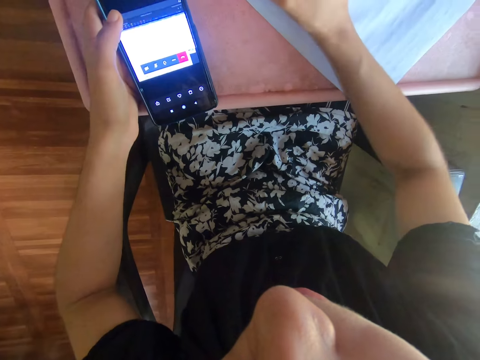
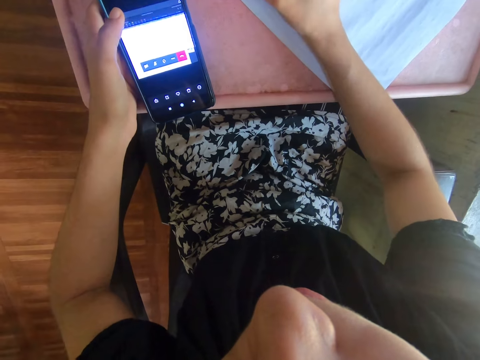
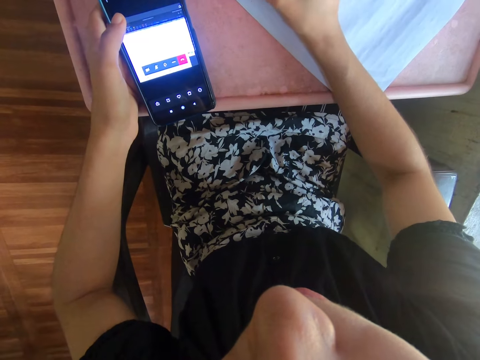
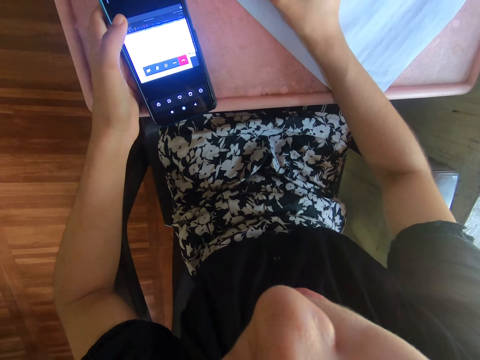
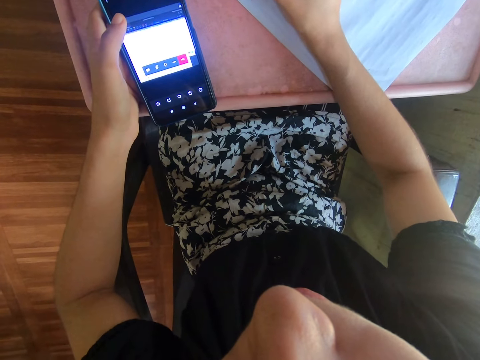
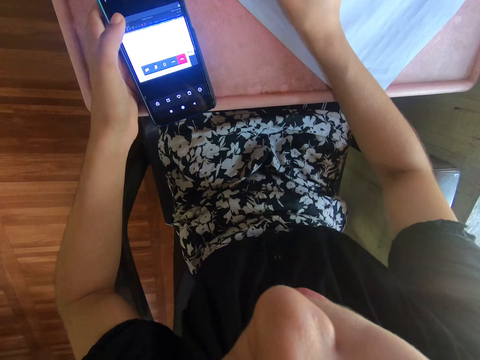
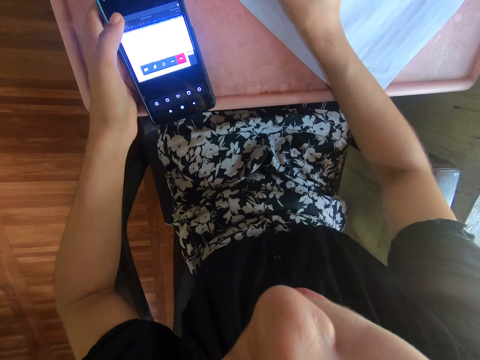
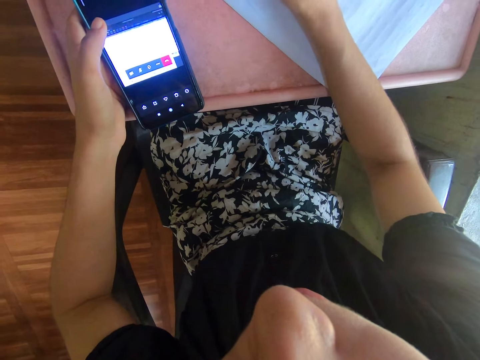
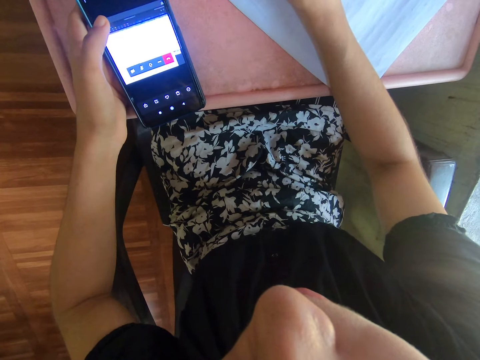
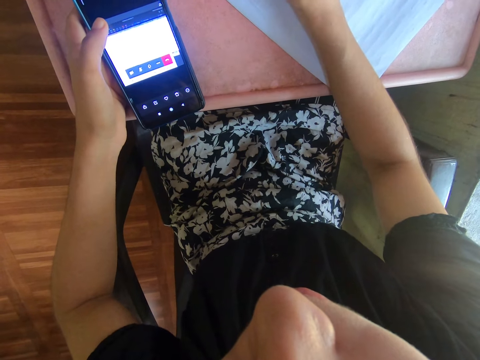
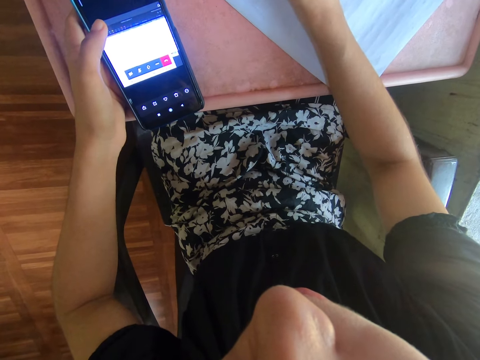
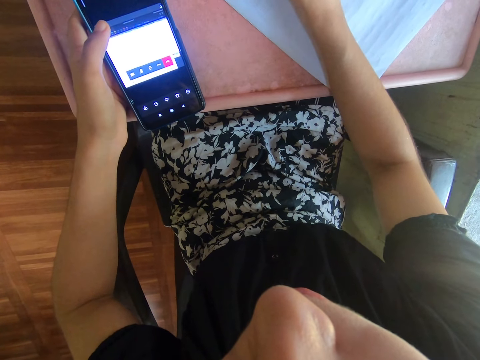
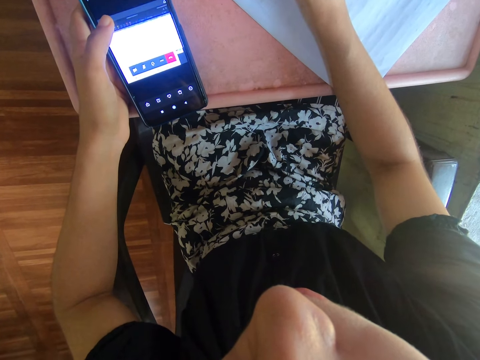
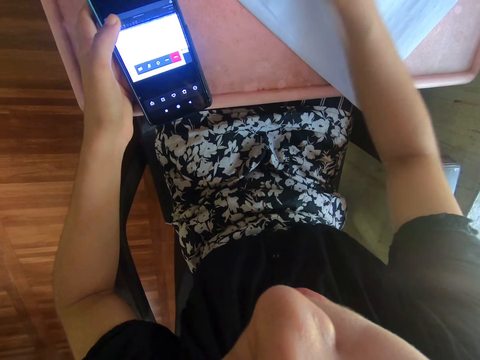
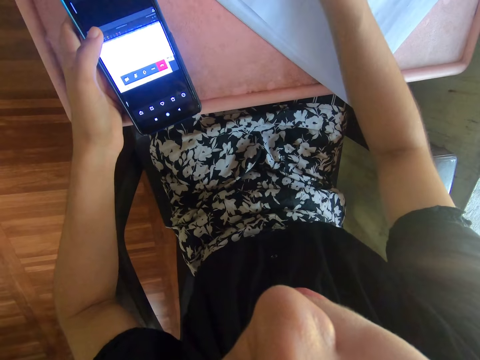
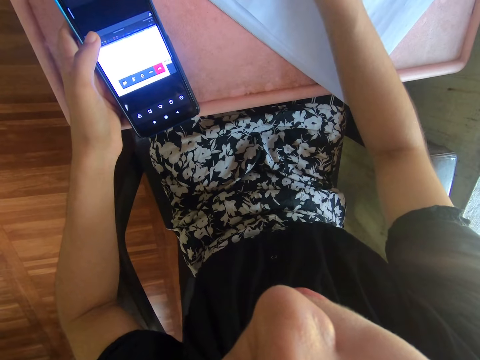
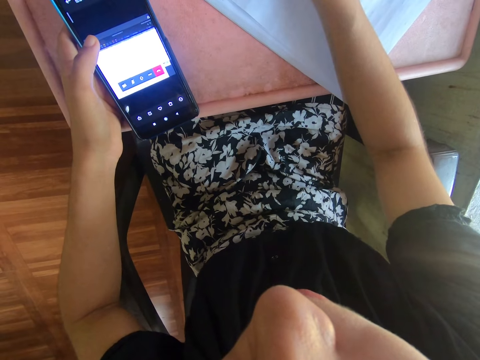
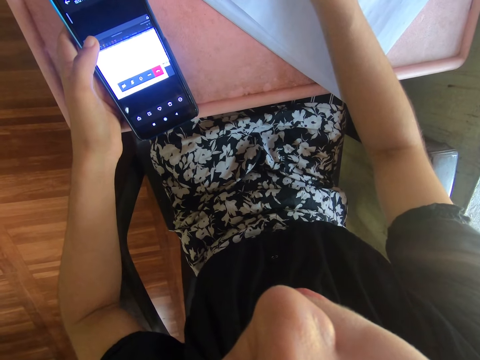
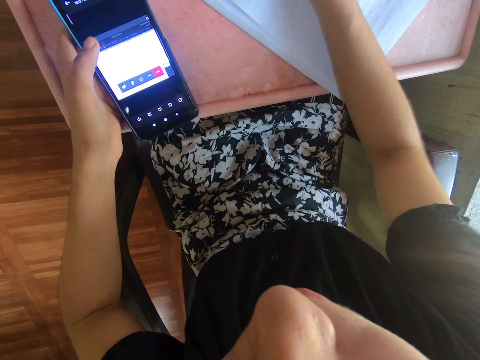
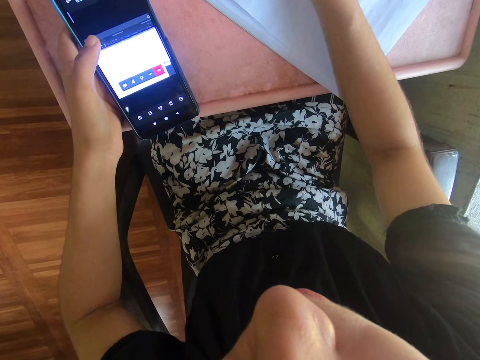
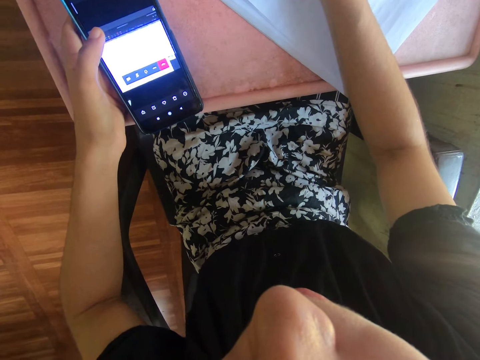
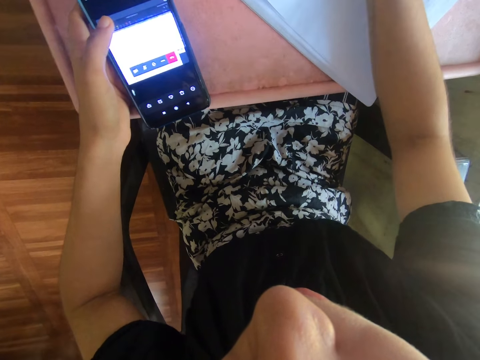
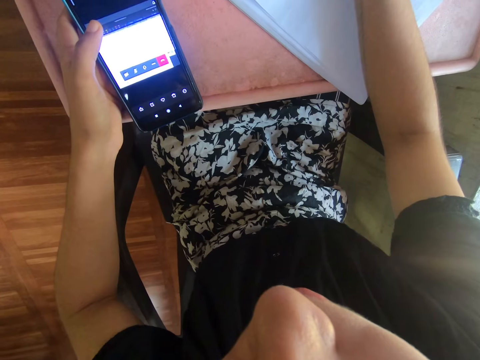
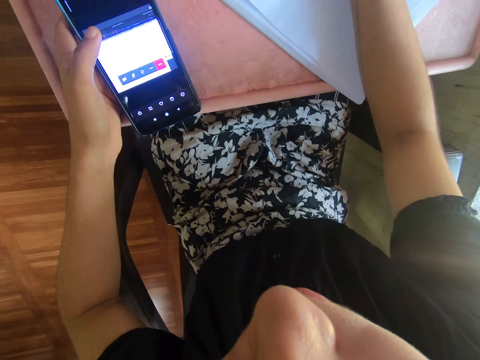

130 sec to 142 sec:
The camera wearer writes on the book.

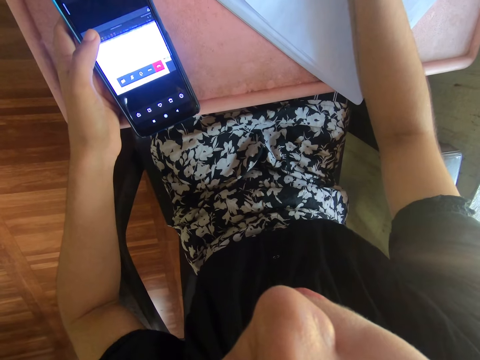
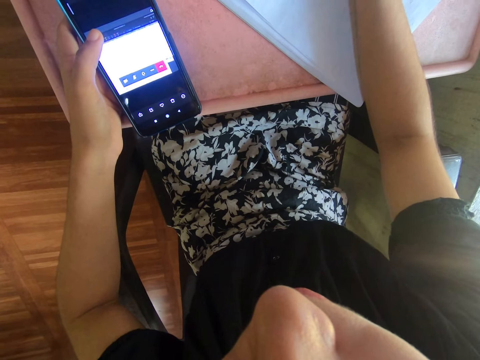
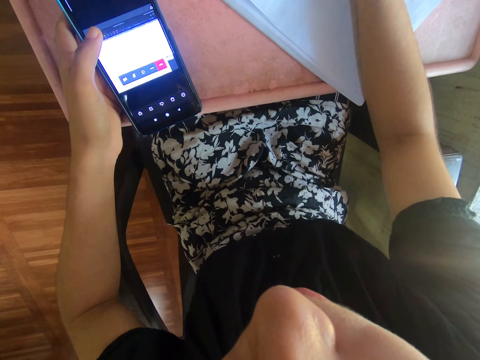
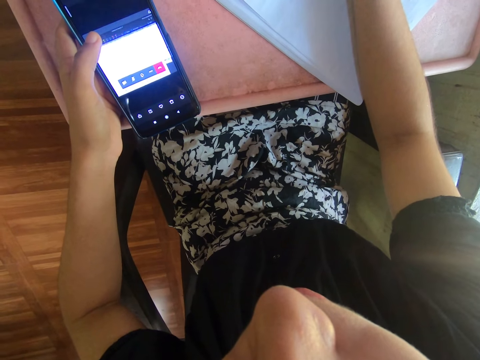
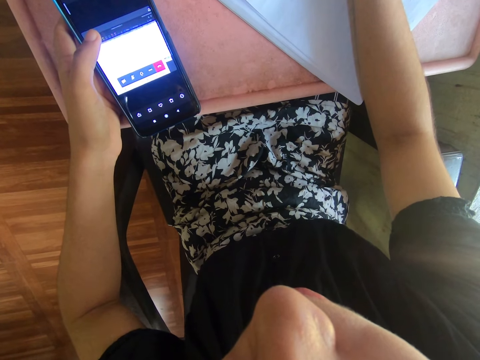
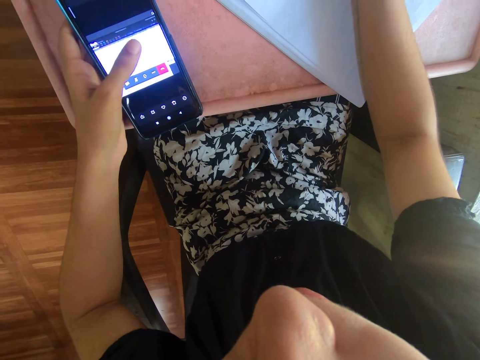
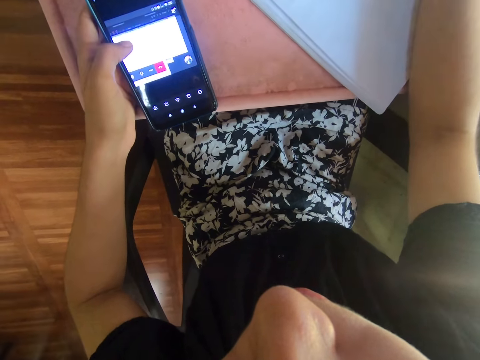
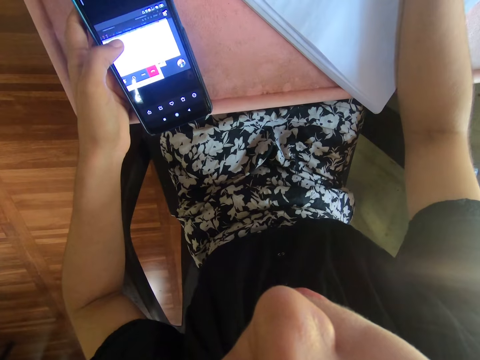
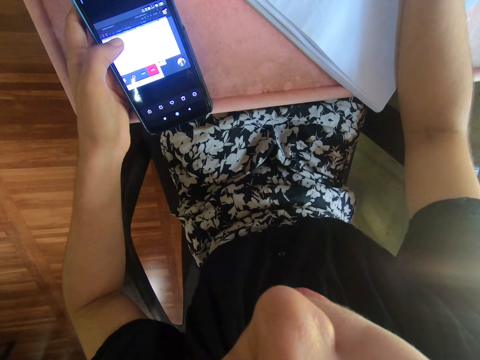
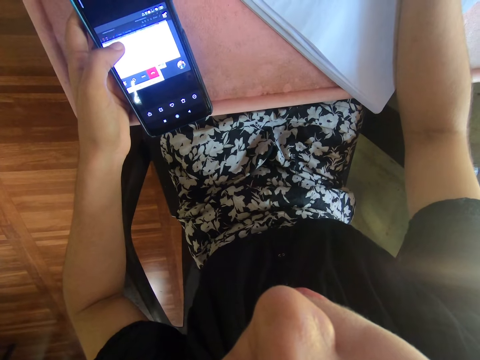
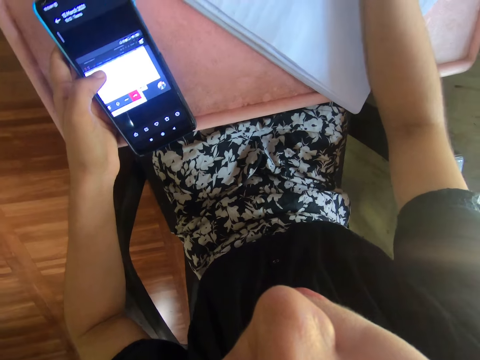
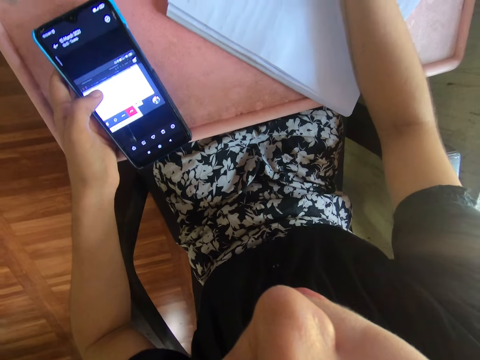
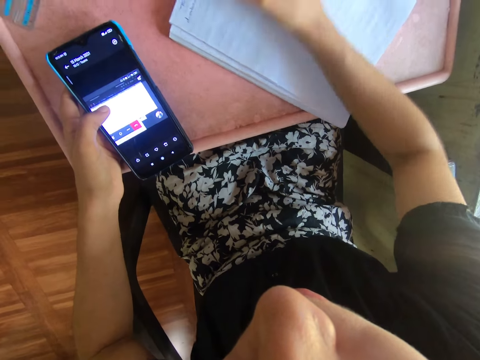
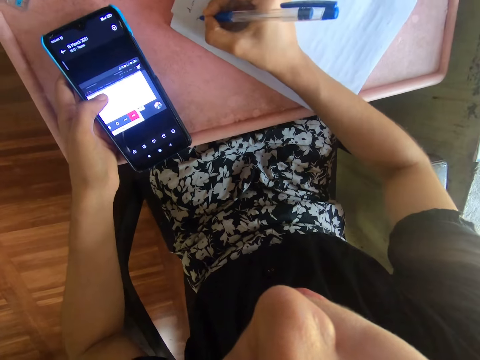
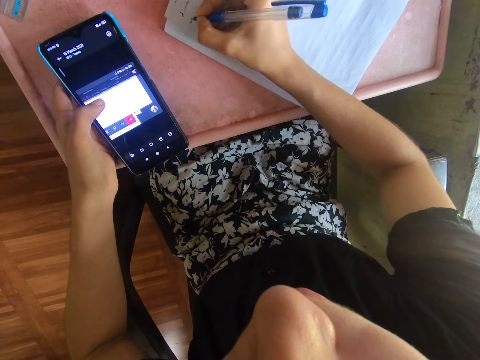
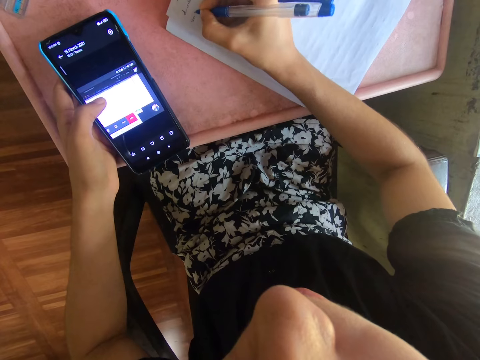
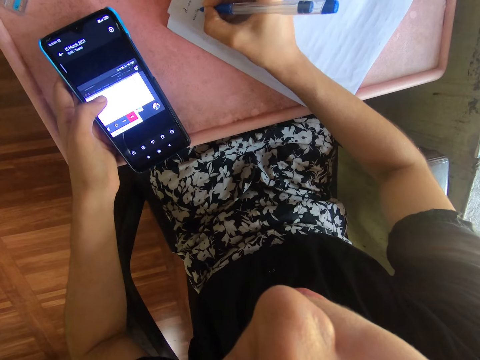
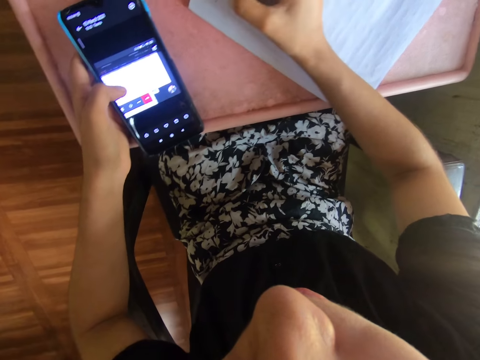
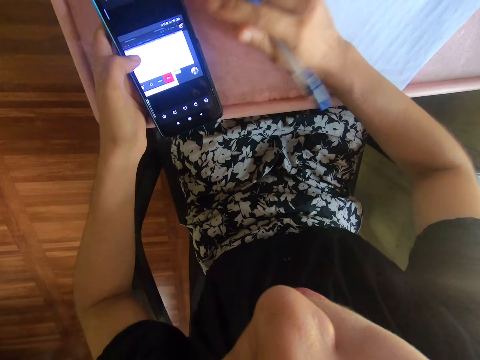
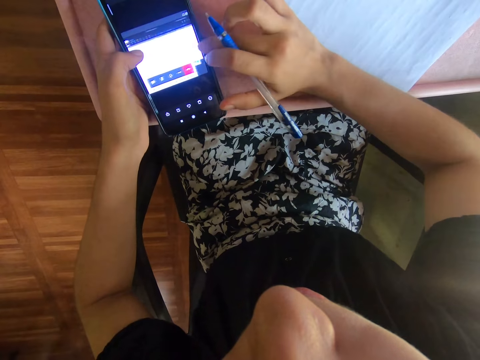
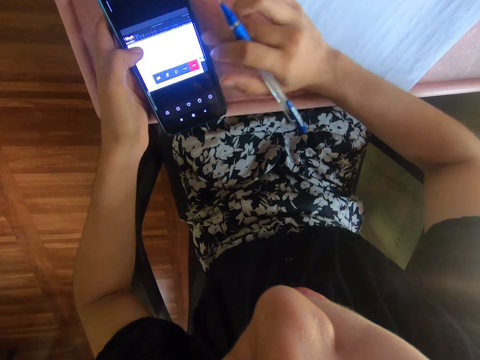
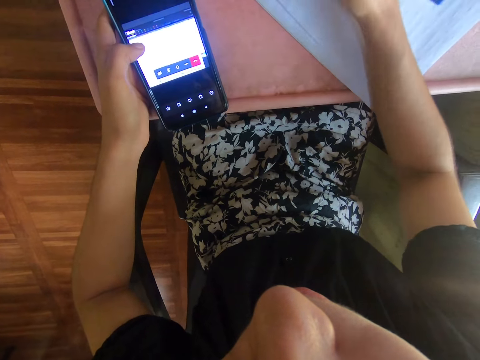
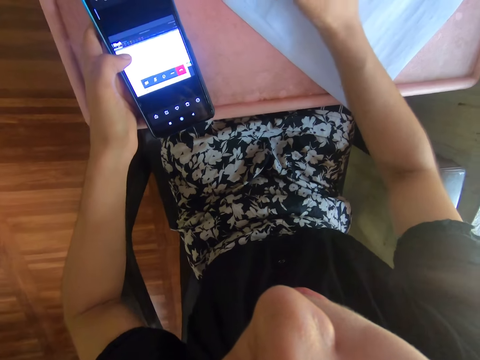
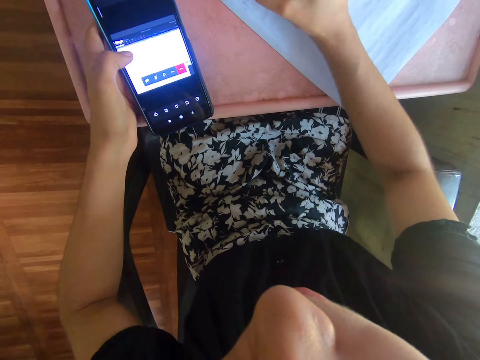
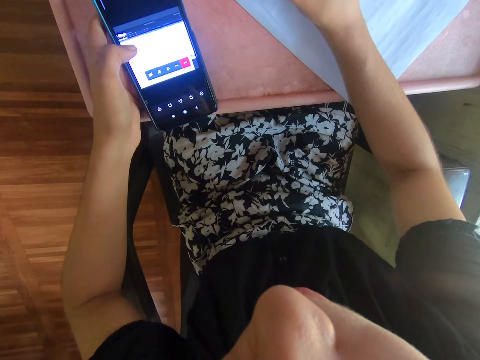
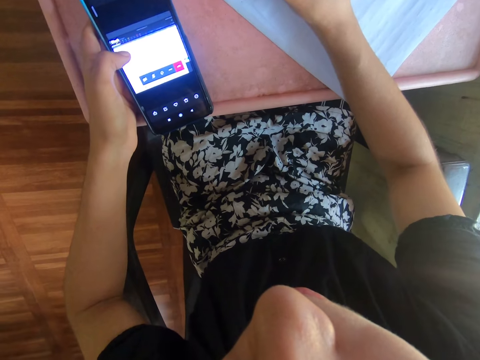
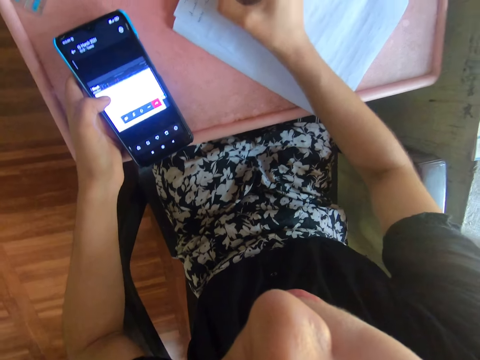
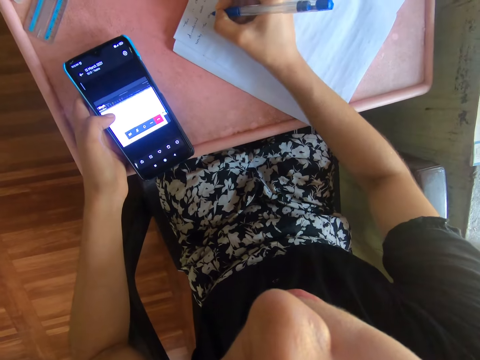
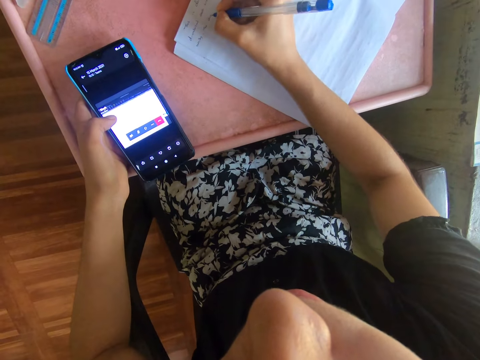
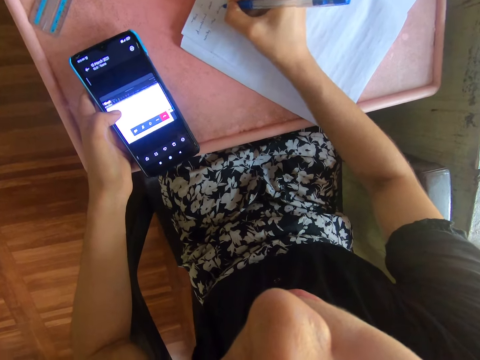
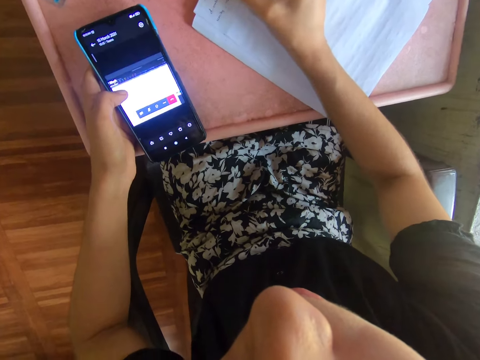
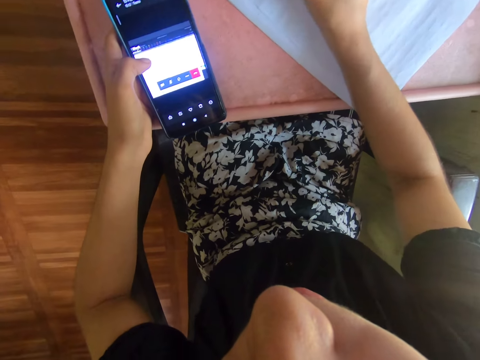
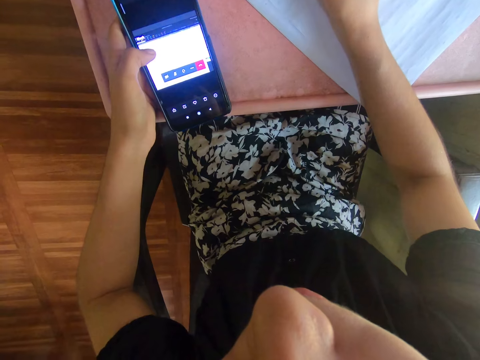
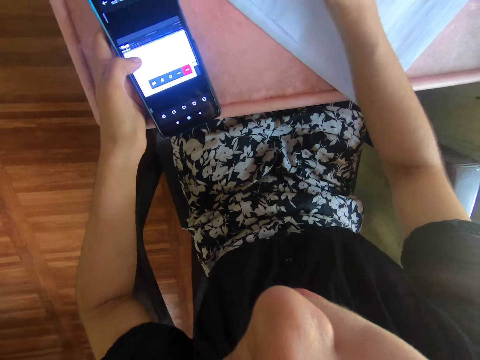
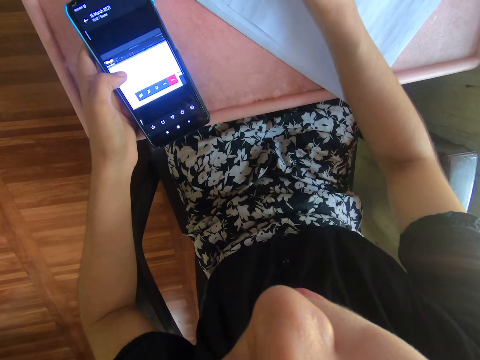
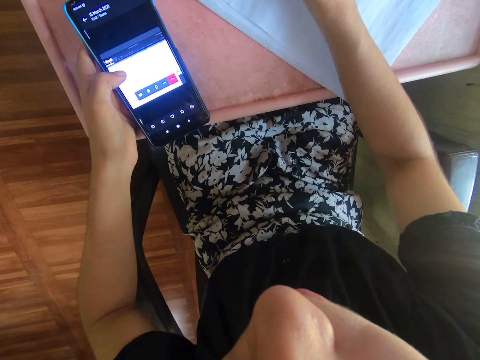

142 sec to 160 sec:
The camera wearer scrolls through the phone. They write on the book. They scroll through the phone. They write on the book.
